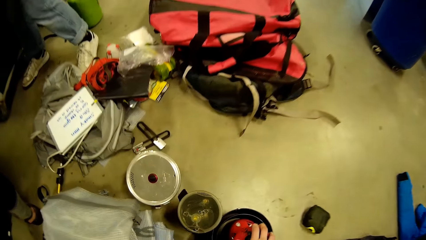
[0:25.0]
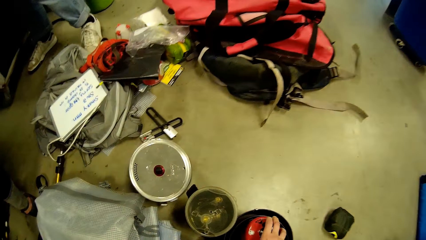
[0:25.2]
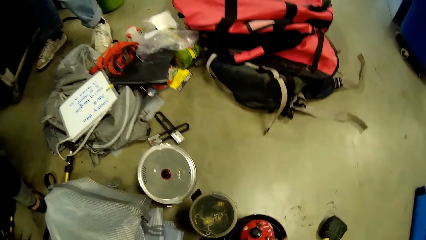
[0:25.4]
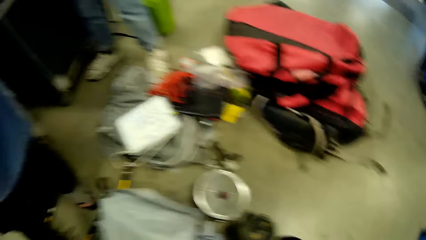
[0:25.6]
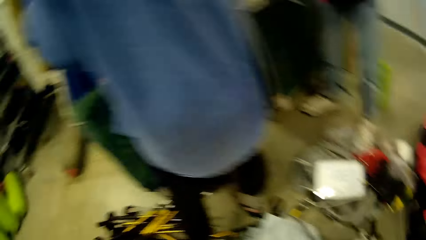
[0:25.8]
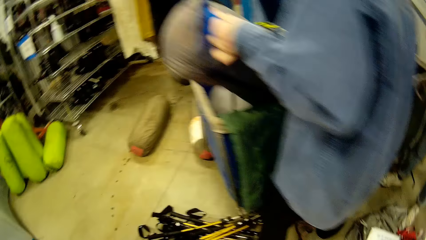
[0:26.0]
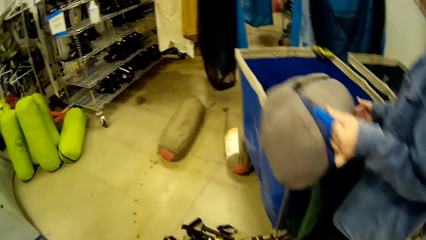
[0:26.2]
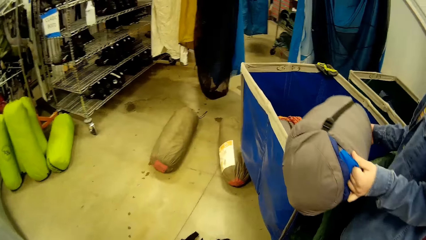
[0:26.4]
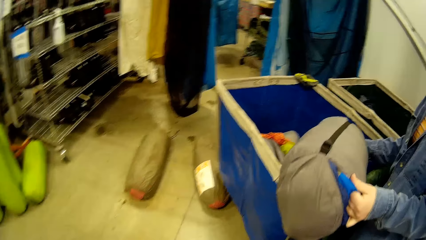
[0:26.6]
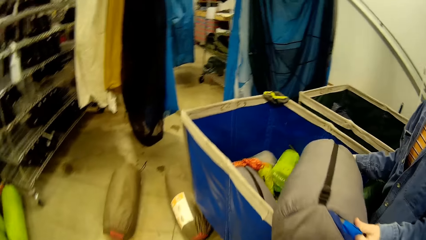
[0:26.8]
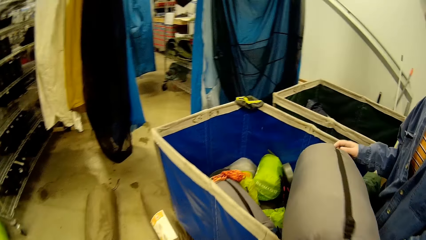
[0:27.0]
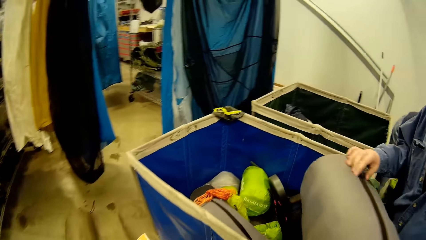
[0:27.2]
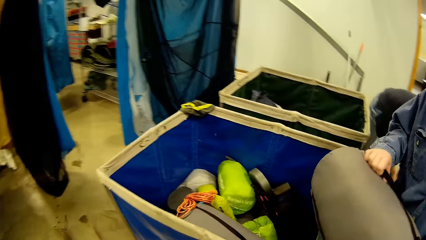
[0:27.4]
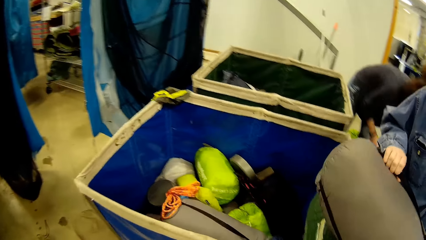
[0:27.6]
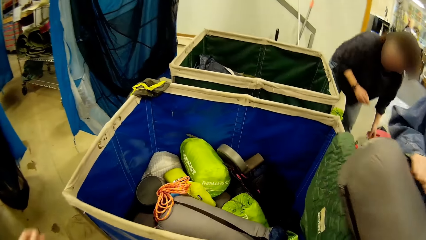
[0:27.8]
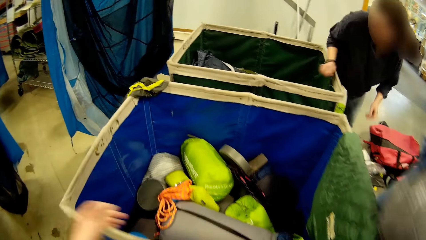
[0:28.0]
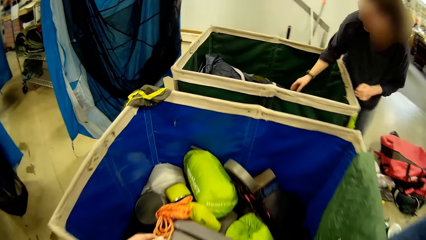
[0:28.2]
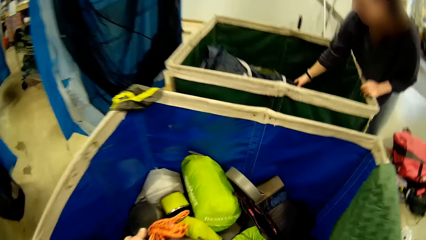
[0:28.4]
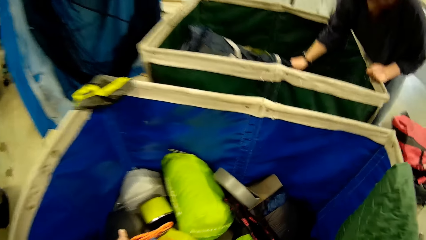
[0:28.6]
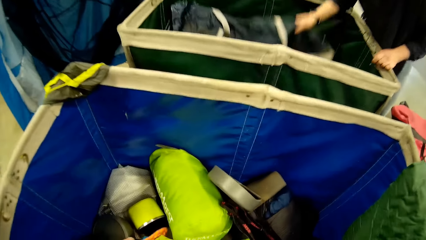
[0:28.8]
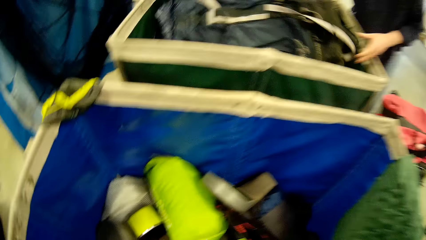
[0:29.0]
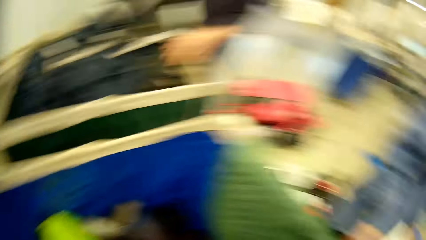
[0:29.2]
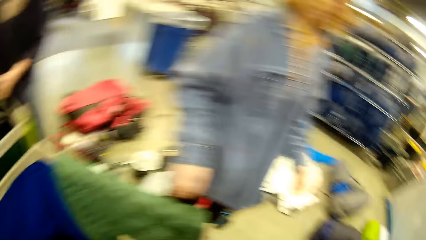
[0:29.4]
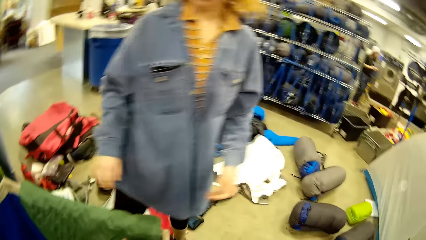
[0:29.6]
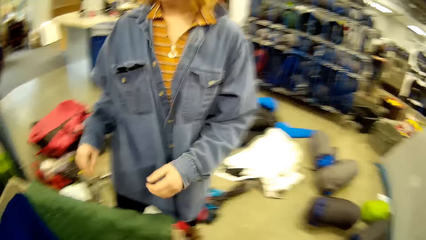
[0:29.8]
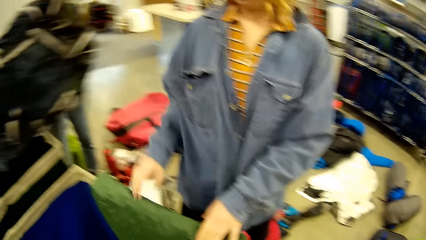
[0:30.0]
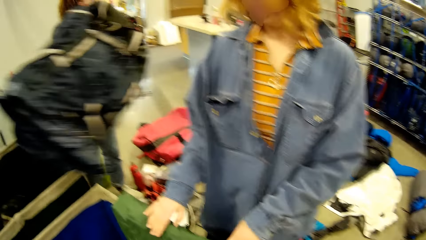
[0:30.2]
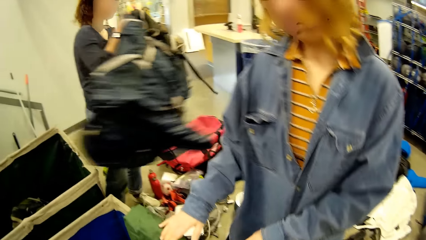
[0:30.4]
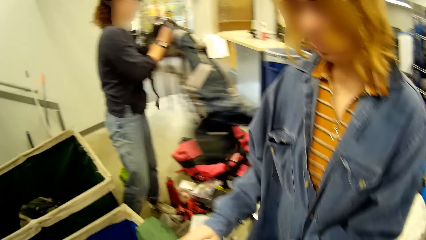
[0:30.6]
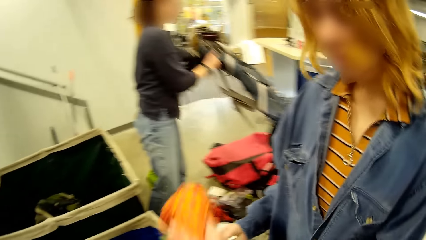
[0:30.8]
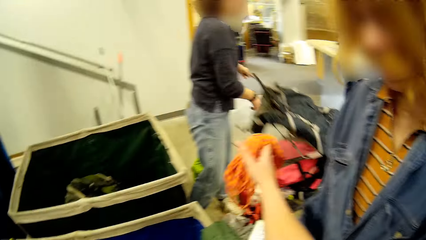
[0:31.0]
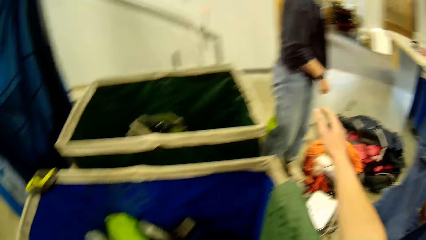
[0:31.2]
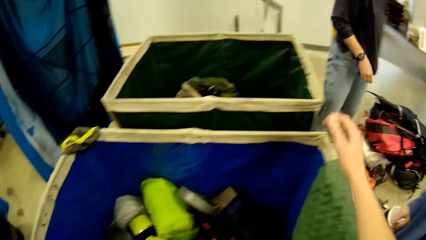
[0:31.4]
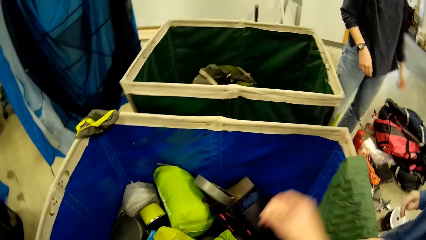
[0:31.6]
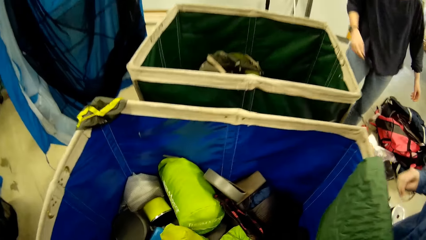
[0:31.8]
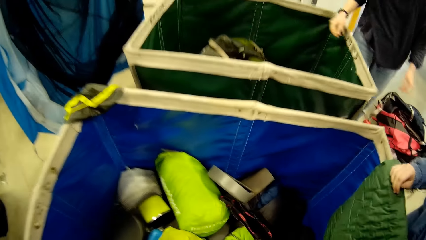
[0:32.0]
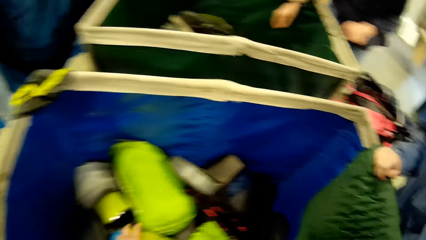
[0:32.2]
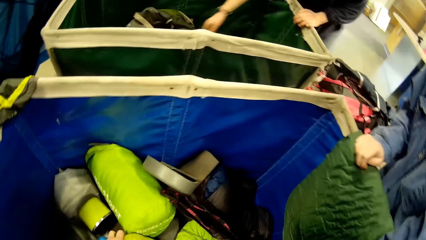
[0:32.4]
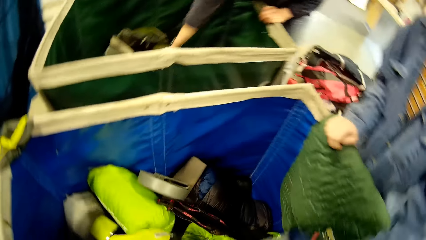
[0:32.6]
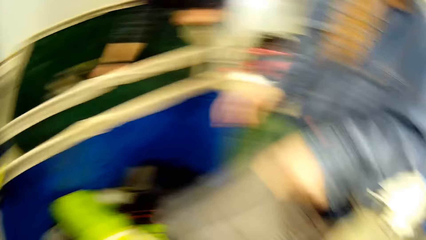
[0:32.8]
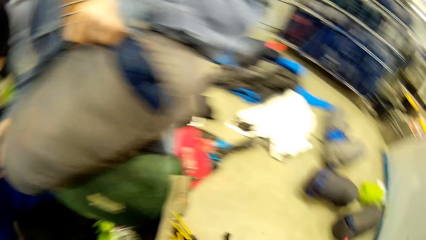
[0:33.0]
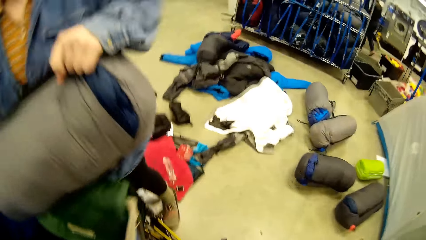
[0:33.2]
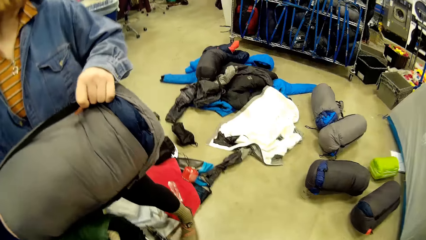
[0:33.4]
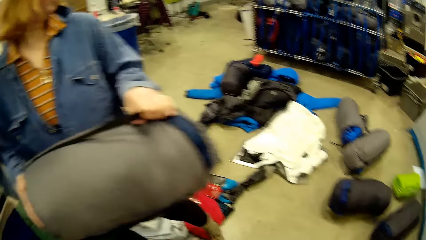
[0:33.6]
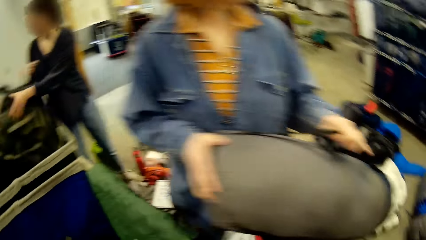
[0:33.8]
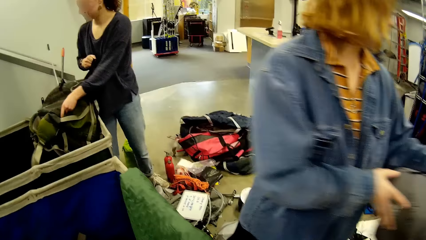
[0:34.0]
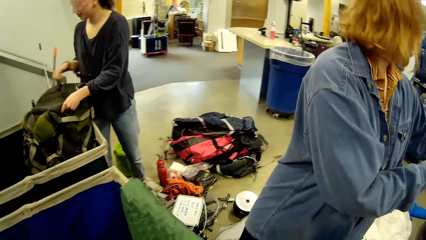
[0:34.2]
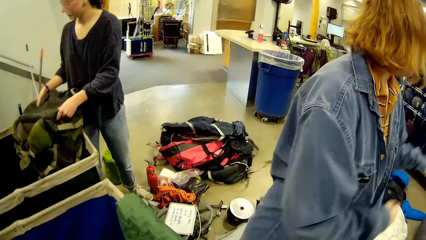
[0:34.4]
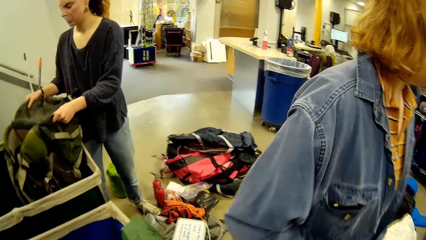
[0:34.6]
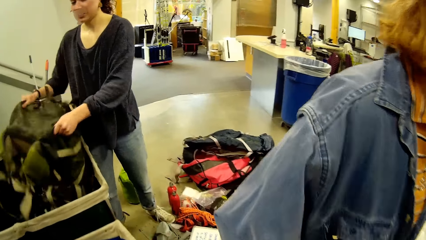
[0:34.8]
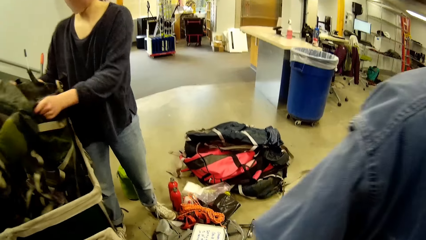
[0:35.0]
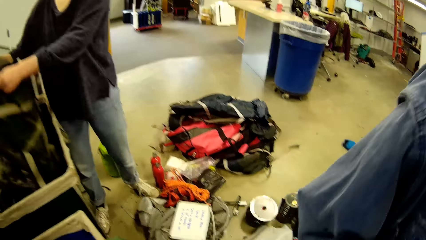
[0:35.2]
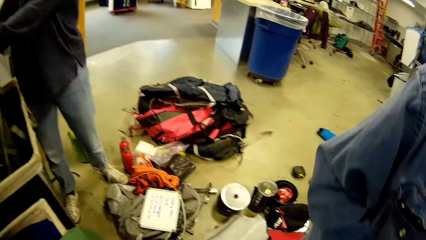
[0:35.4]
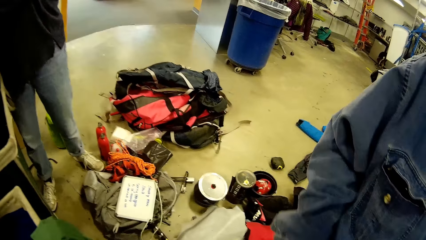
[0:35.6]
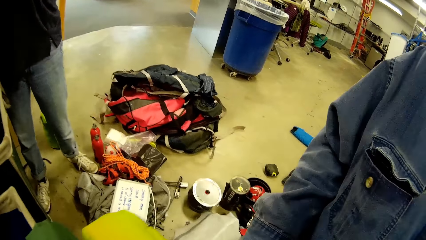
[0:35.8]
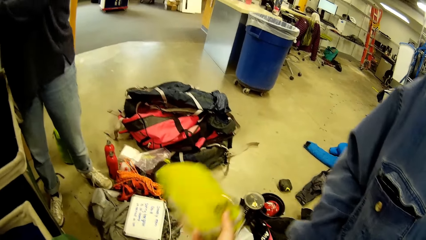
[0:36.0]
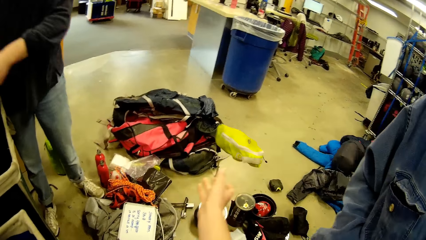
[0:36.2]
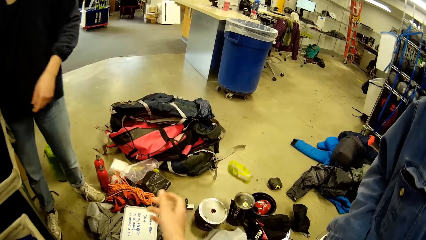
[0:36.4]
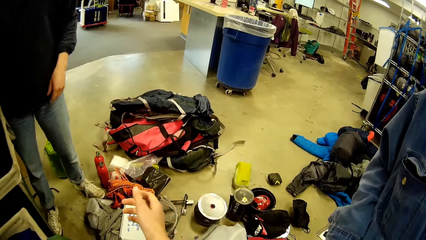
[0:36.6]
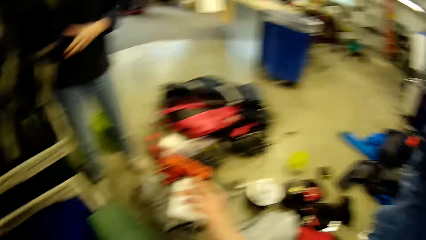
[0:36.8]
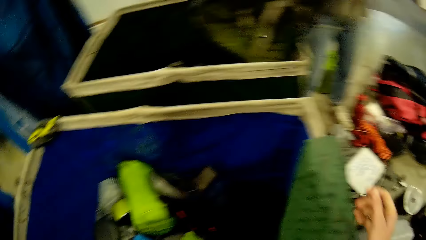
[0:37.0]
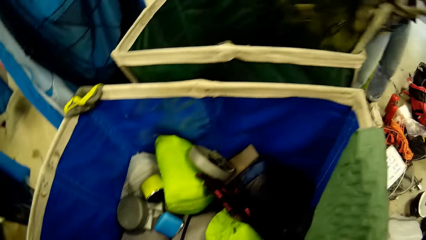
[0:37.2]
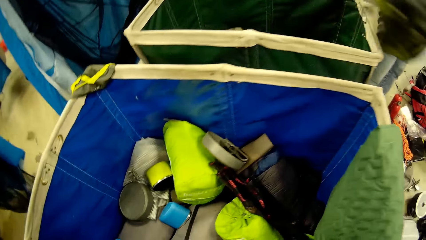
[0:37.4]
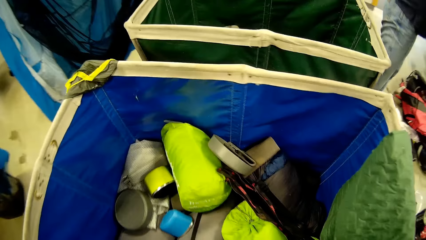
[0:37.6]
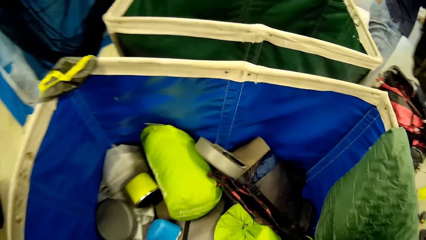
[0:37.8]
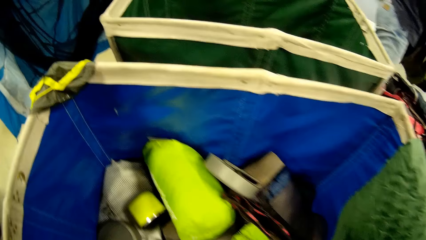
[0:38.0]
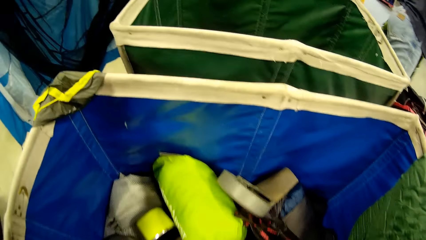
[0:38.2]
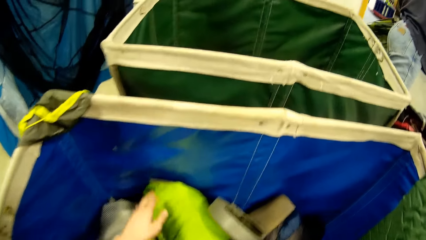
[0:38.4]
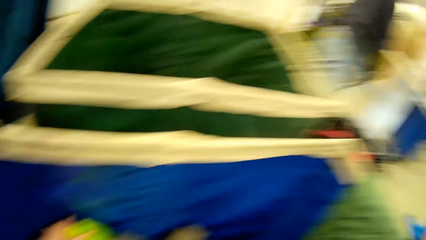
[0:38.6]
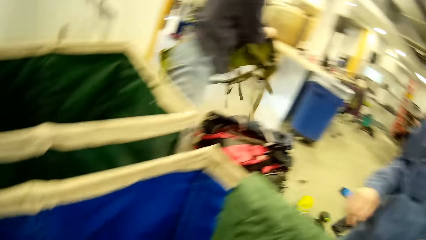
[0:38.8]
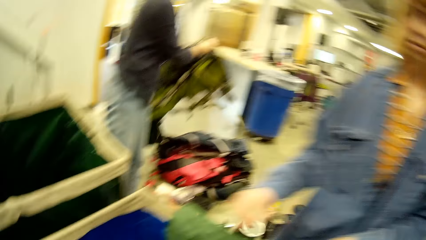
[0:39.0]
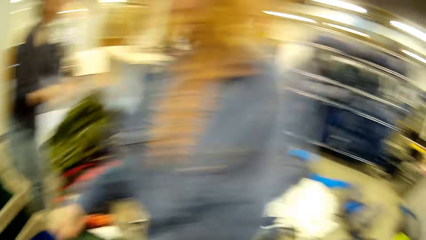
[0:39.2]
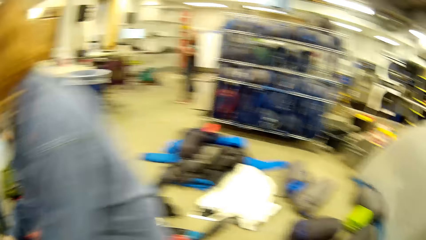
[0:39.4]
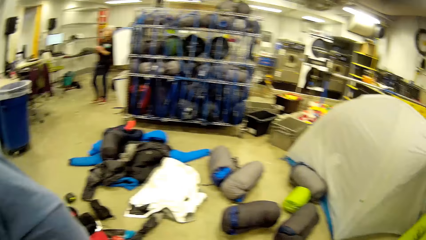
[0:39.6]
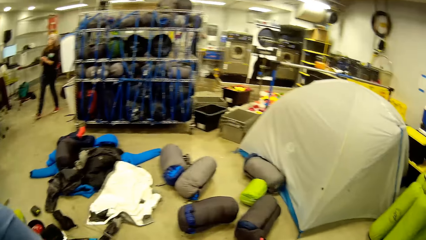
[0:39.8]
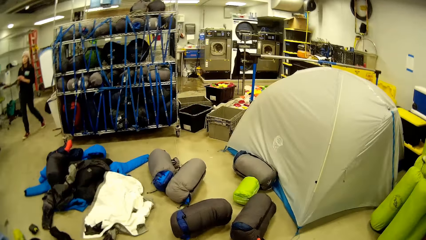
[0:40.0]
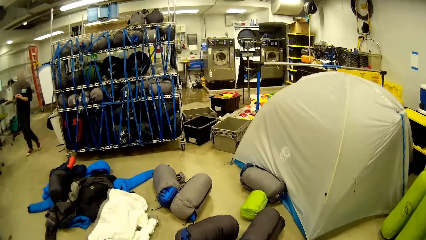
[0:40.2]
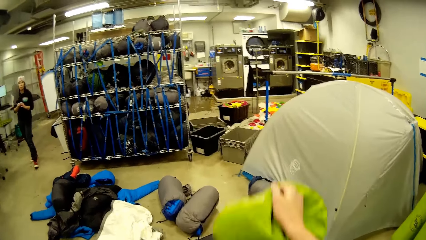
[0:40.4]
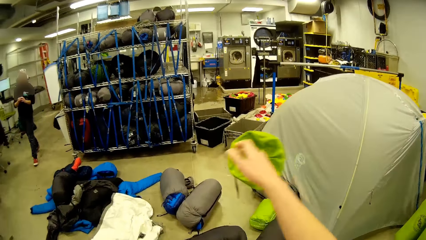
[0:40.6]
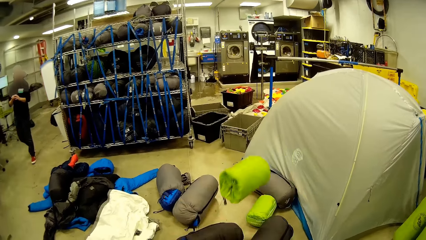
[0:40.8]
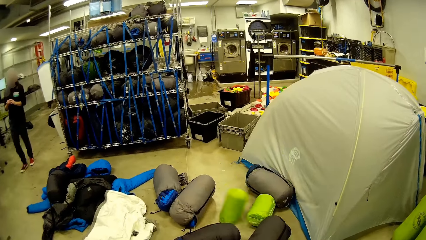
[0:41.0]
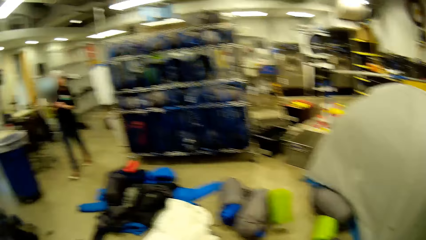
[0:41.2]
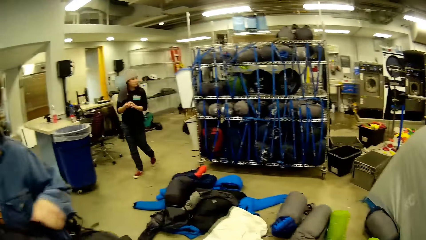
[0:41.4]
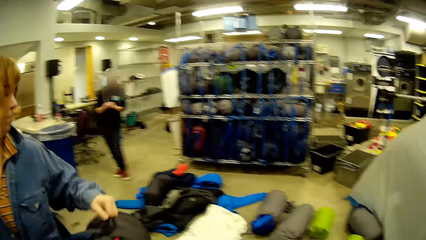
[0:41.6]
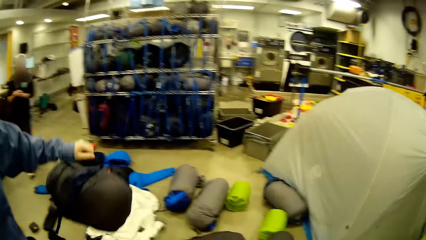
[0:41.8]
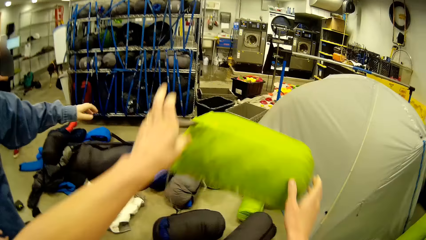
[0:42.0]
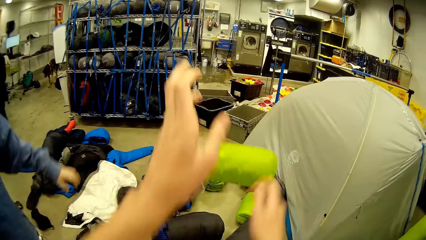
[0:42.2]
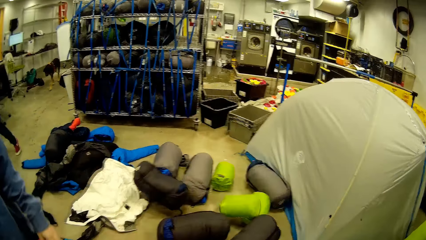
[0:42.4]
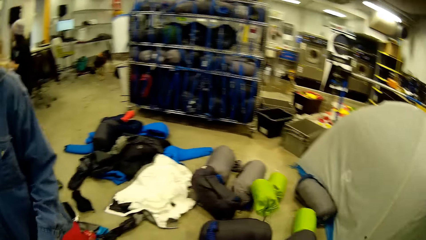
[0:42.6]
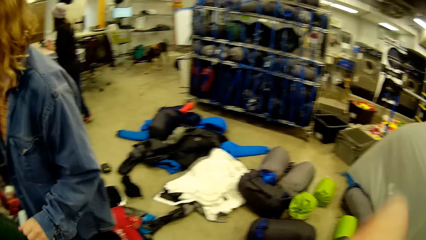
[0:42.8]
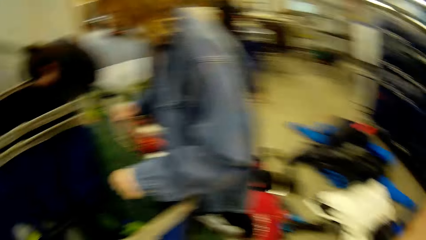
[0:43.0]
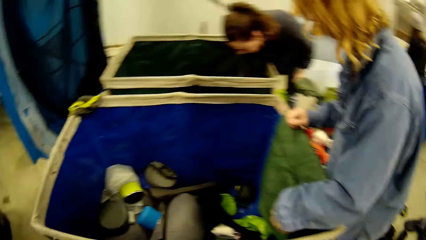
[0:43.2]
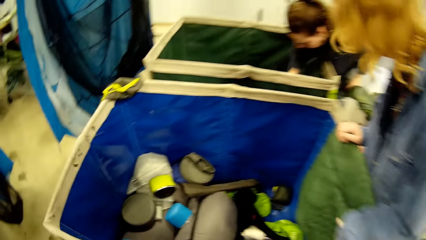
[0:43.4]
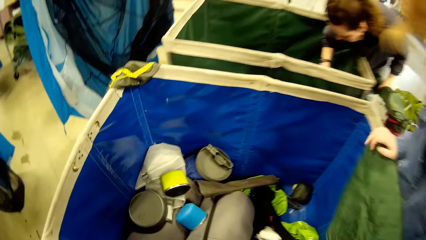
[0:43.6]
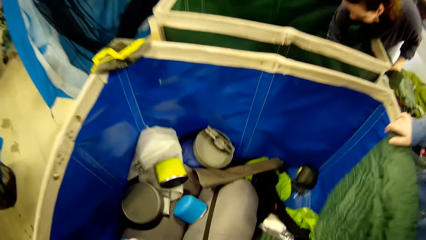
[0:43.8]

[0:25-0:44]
A person moves the leg. The camera wearer puts the bottle down. Another person moves the bag. The camera wearer turns sideways. The first person picks a bag. A woman and another woman sort clothes from the box. The other person moves close to the bucket. The first person drops the bag down. The camera wearer holds the cloth in hand. The other person puts the bag down. The first person shakes the bag. The camera wearer throws something down. The first person puts the bag aside. The other person moves to the bucket of clothes. A third person walks back to clothes. The camera wearer throws a green bag on the floor. The other person throws the bag down.
